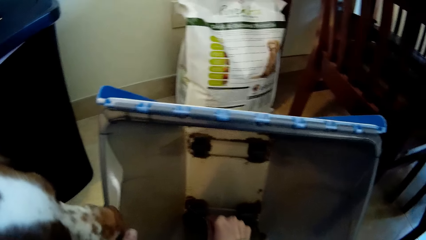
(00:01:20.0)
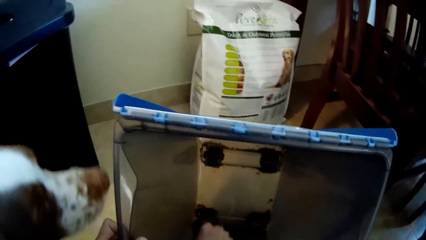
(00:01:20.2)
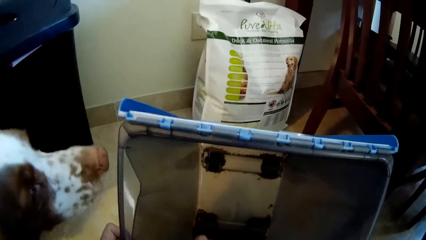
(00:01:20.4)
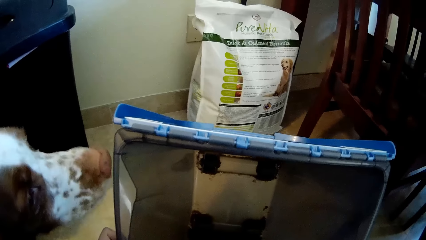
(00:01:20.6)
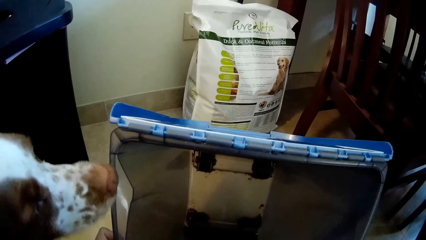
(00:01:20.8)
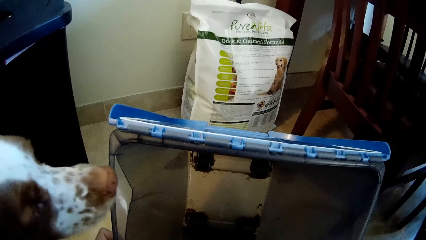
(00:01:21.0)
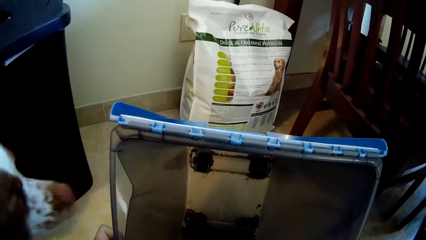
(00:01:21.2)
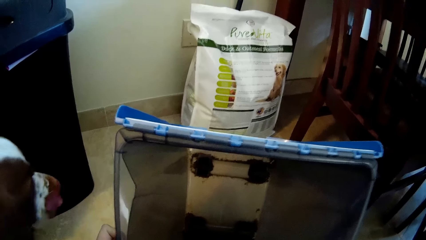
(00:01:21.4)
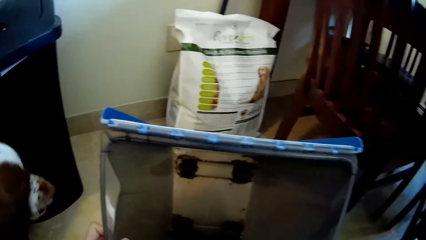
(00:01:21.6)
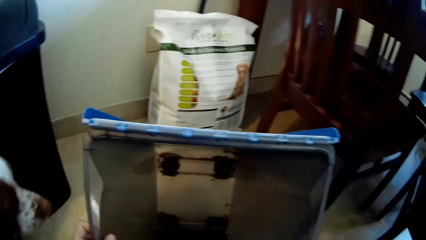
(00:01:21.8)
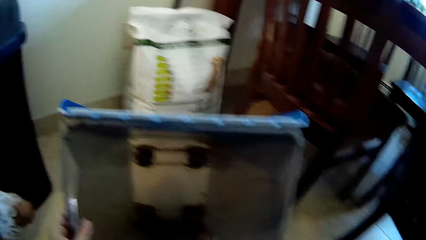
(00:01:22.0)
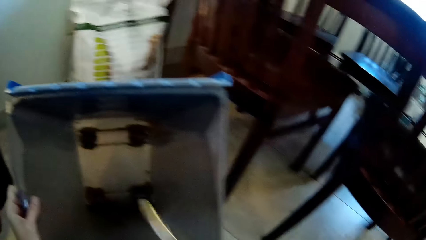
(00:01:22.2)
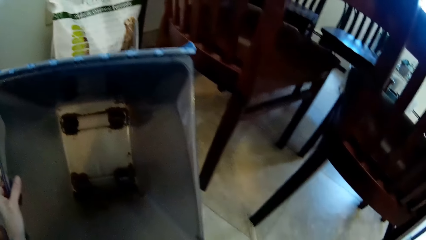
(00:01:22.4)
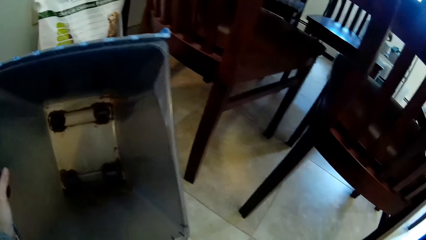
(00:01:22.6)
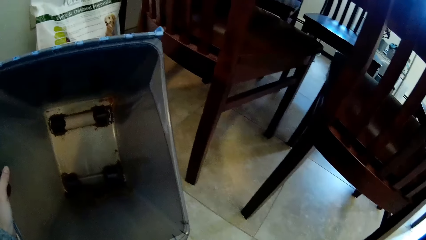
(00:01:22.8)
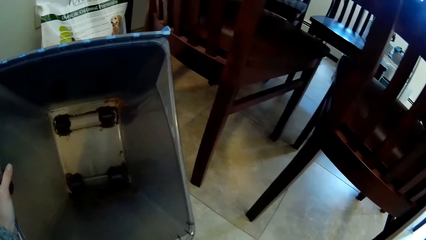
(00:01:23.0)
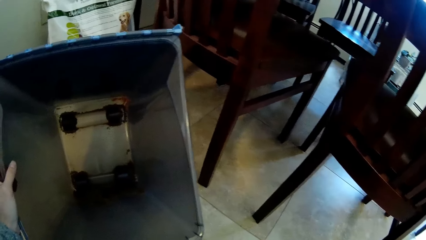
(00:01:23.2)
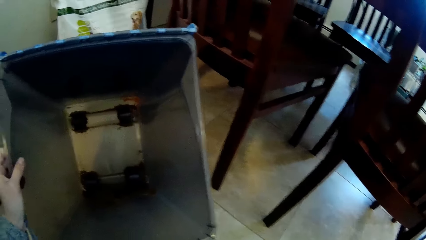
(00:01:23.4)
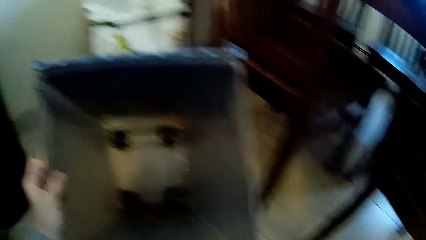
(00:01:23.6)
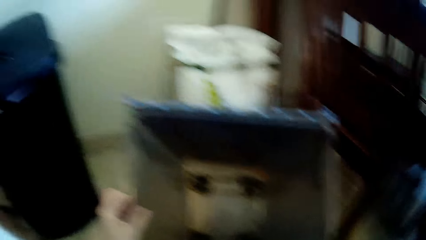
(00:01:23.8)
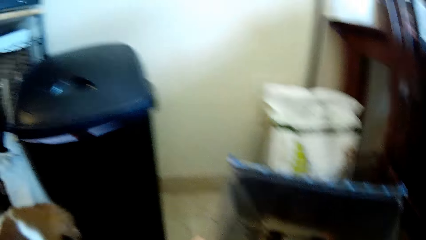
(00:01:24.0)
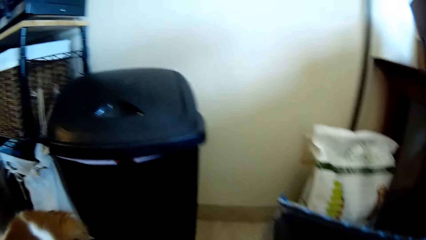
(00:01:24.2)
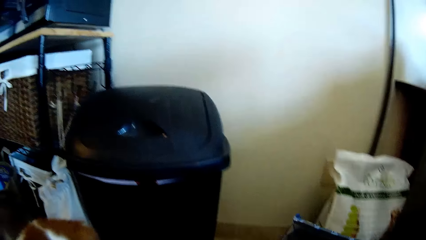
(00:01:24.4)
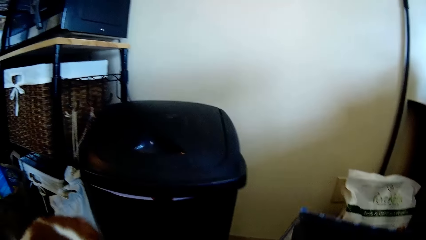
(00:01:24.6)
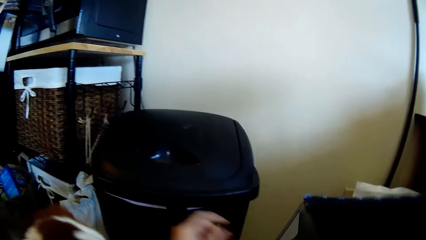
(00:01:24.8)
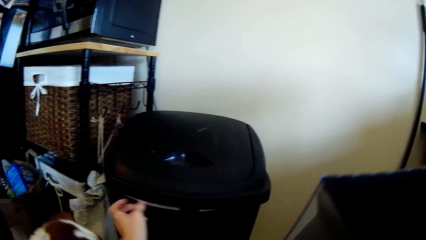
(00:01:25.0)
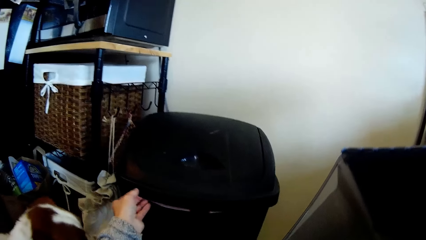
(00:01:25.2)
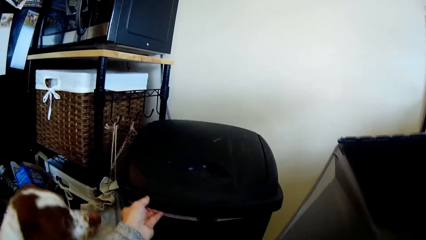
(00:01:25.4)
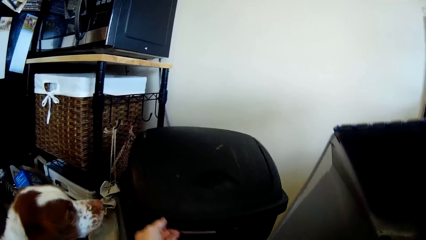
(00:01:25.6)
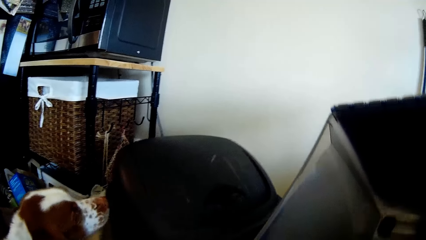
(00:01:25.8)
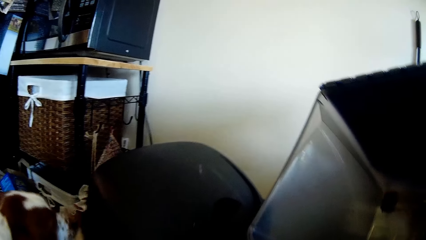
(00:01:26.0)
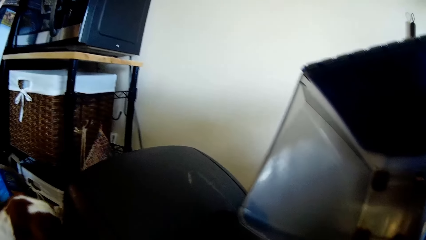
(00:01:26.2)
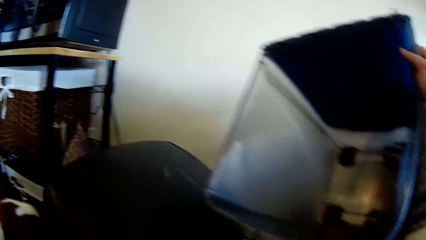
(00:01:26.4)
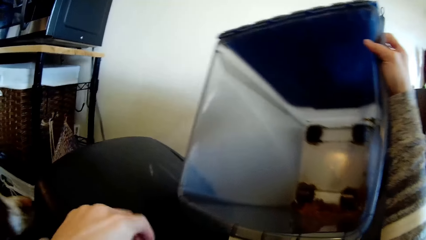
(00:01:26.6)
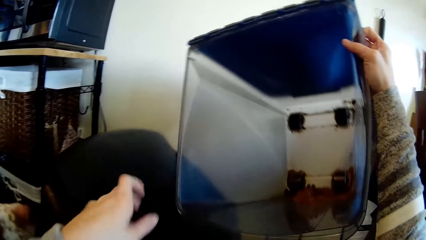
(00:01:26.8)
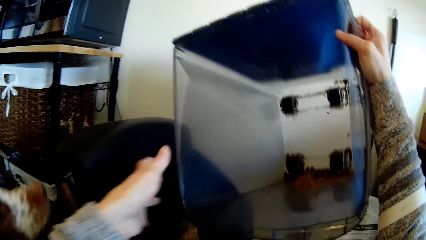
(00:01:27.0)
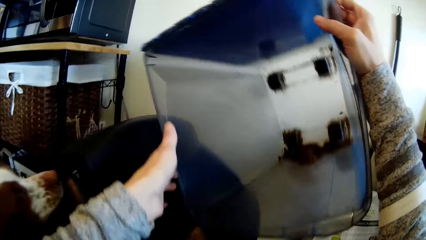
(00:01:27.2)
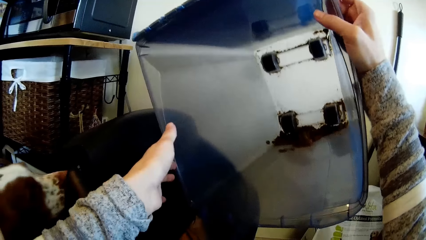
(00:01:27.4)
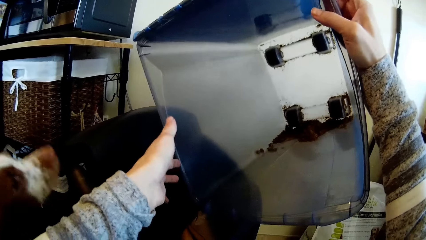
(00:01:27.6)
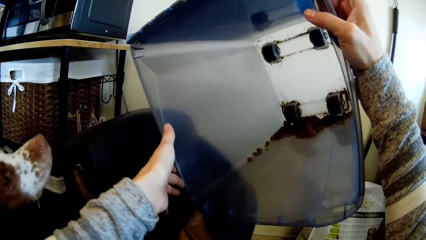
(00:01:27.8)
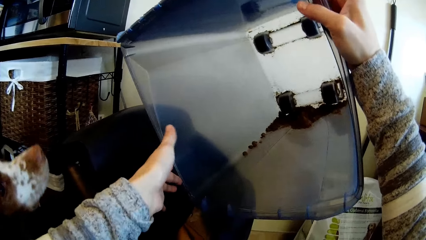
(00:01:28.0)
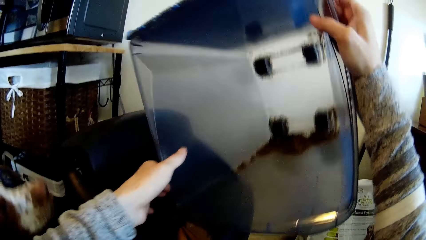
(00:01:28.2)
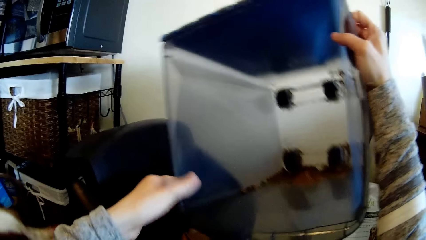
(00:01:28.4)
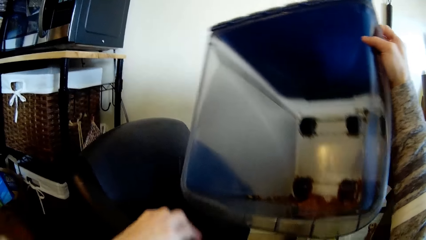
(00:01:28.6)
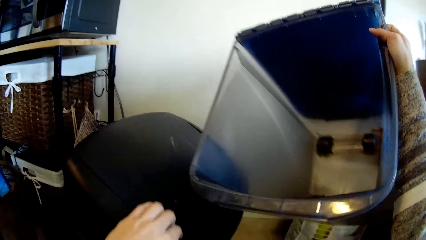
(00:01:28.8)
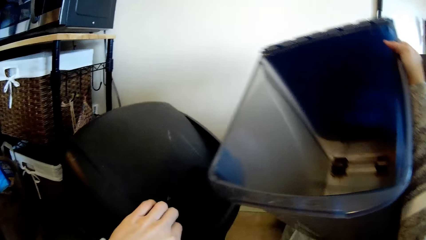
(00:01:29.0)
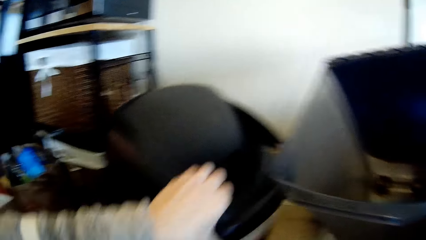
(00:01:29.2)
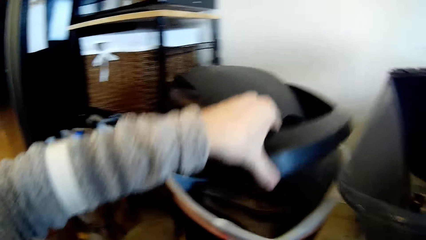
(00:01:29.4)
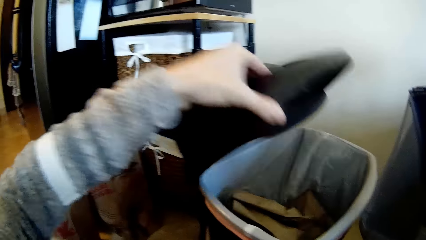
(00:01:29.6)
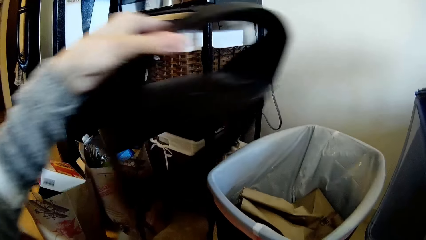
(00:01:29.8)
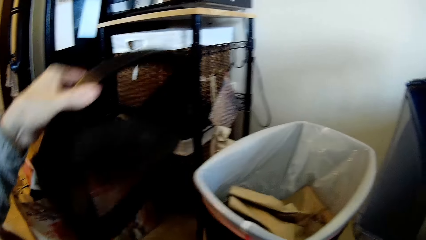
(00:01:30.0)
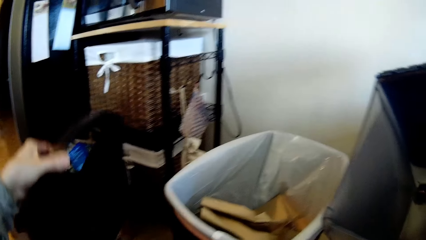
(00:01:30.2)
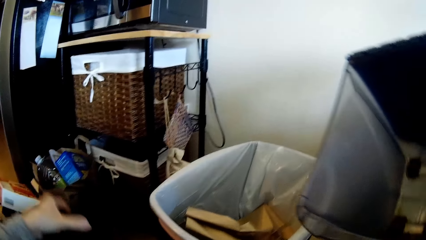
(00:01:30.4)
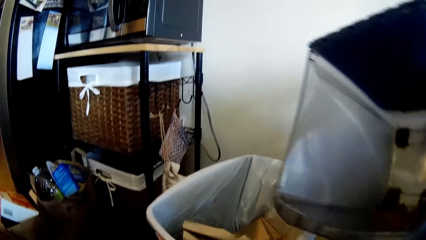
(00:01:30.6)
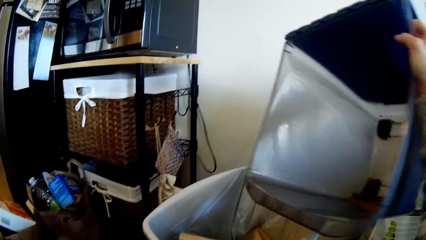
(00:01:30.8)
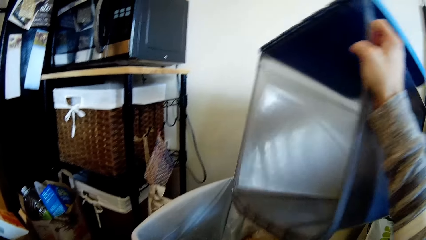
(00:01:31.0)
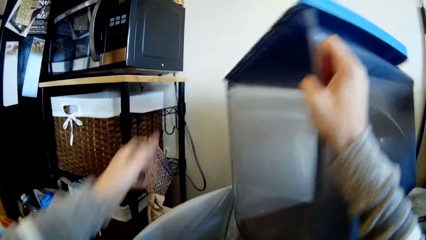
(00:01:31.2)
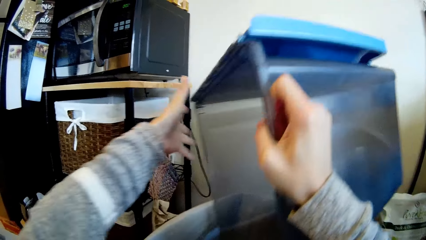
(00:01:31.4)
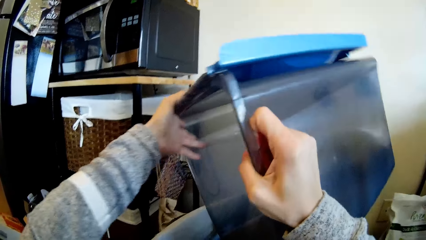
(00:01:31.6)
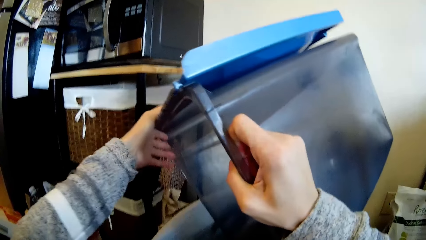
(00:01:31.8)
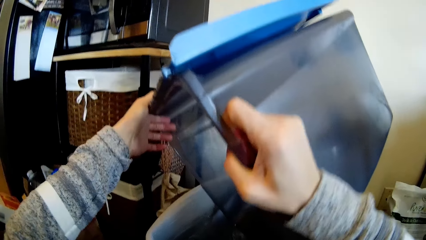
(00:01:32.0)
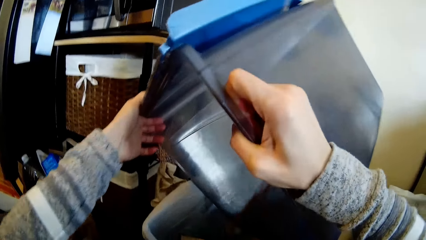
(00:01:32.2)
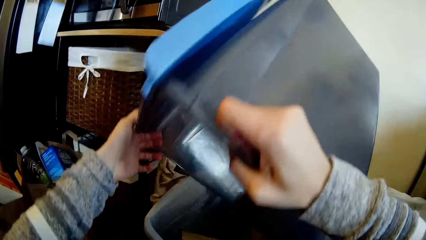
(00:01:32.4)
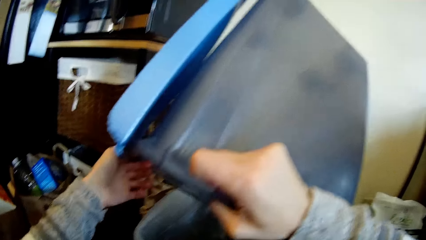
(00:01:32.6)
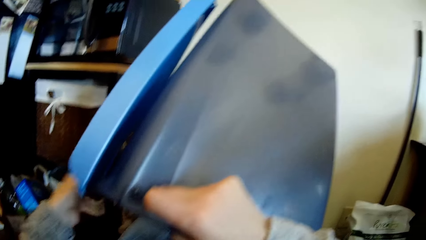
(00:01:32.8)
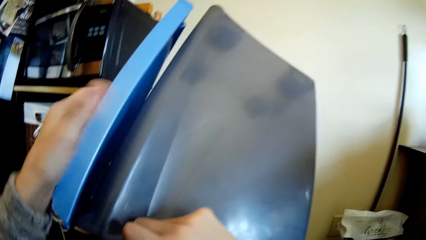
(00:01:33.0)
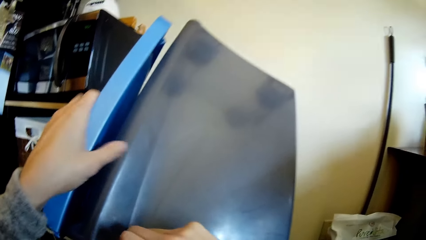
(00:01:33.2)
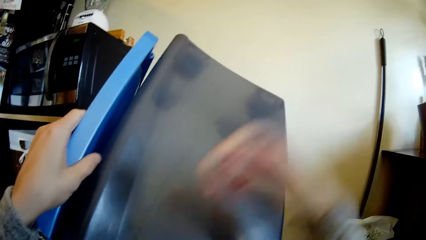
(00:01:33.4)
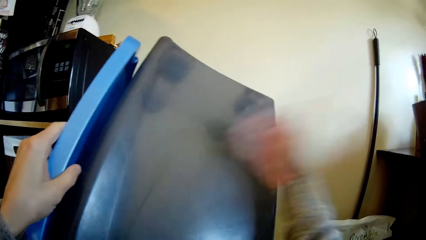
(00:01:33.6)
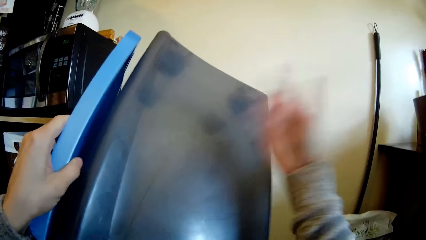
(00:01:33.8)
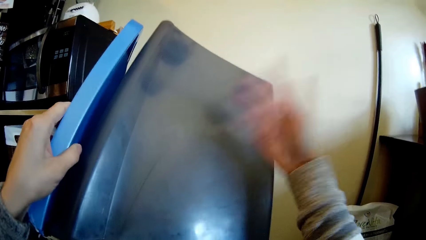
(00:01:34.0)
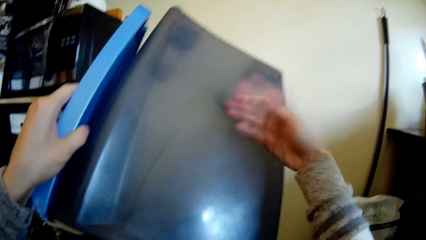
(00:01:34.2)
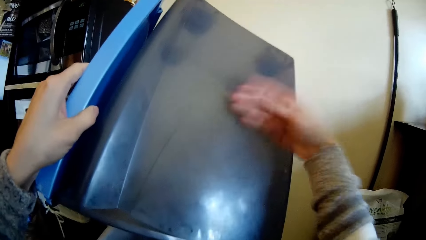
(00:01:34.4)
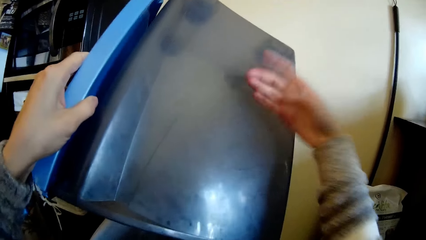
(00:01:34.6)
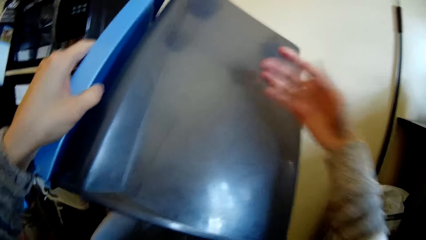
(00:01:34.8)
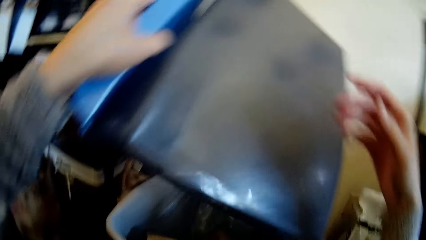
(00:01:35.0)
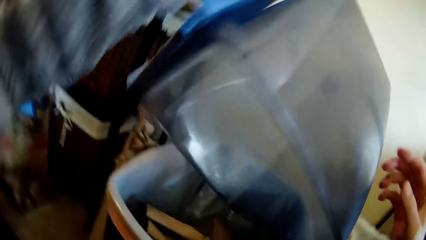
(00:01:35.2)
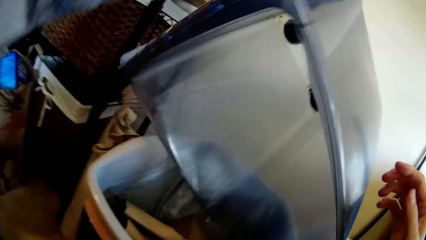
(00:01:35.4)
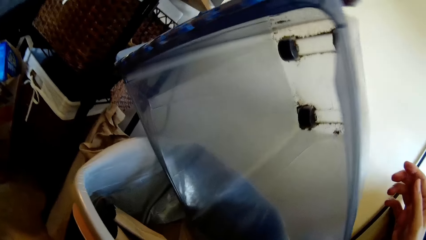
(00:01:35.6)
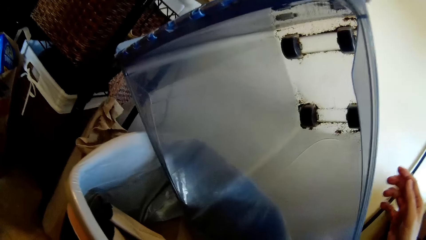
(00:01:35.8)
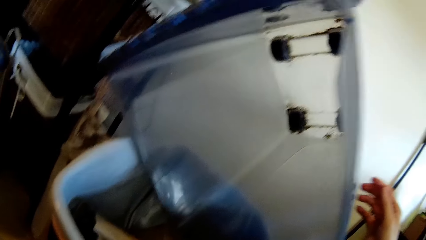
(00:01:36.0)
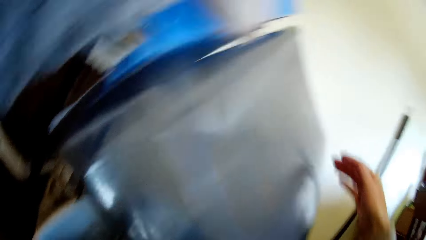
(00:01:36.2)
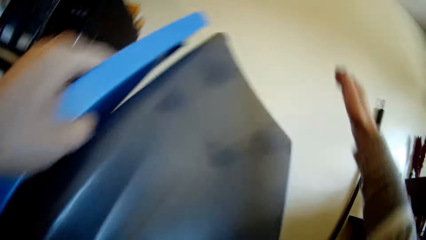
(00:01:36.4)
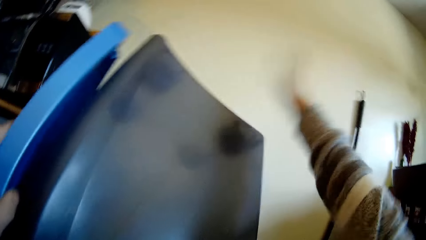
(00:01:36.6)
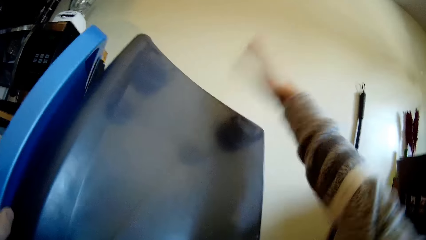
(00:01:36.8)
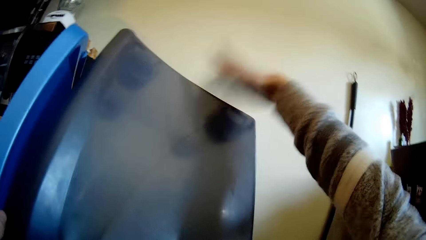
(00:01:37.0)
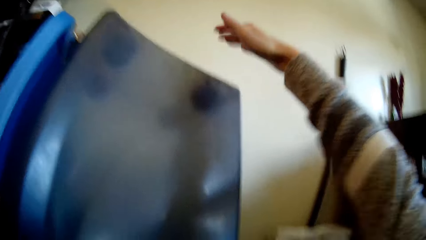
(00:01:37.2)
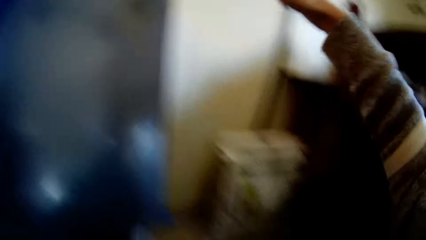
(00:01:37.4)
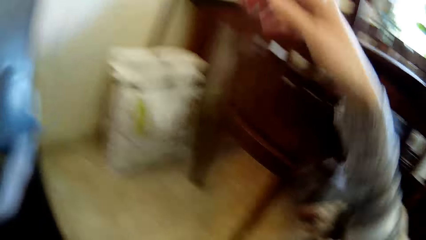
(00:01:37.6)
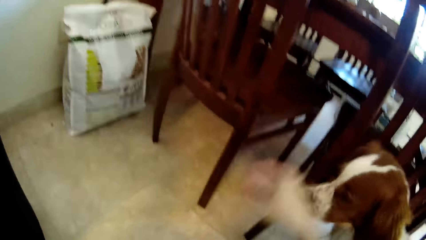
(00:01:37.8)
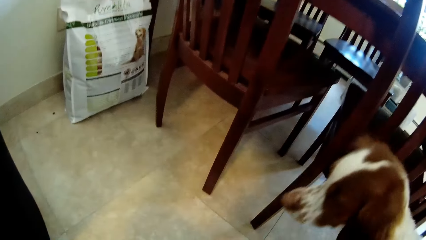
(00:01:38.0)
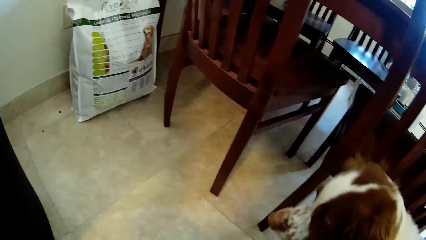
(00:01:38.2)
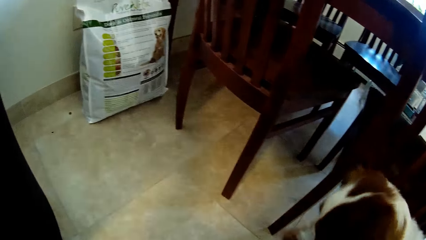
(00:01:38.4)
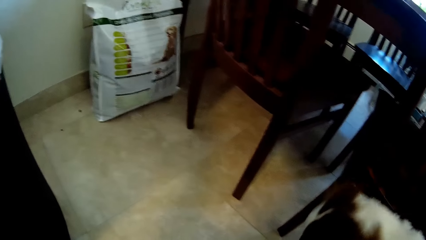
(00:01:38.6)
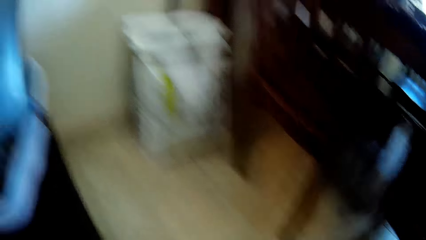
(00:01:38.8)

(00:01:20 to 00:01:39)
The camera wearer gathers dog food with a knife. He drags a trash bin on the floor with his left hand. He holds the pet bin with his right hand. He holds the pet bin with both hands. He opens the trash bin with his left hand. He puts the lid on the floor. He pours some dog food from the pet bin into the trash bin with both hands. He holds the pet bin with his left hand. He hits the pet bin with his right hand. He raises the pet bin with his left hand. He hits the pet bin with his right hand.
